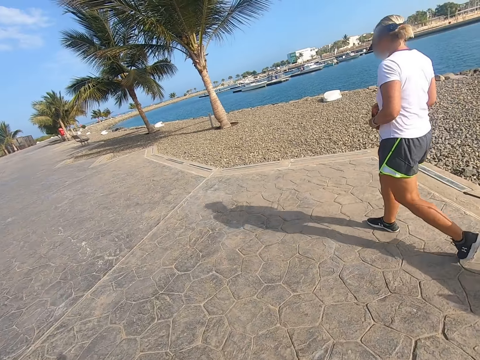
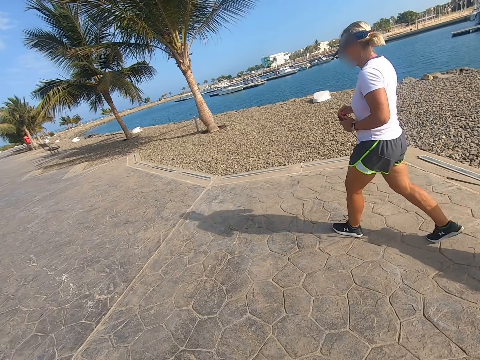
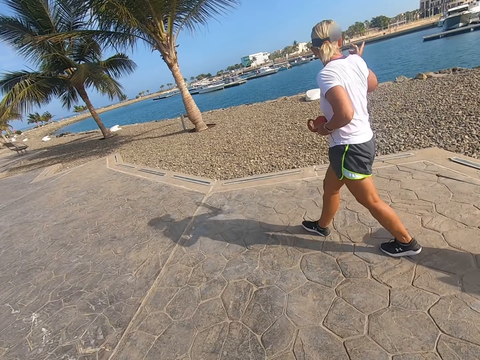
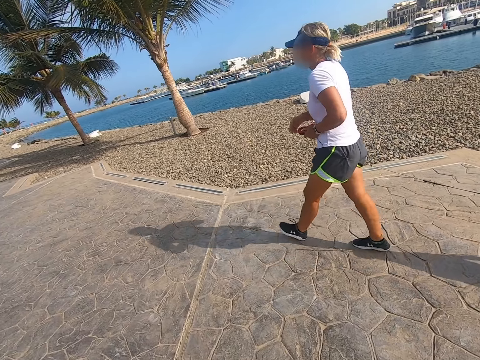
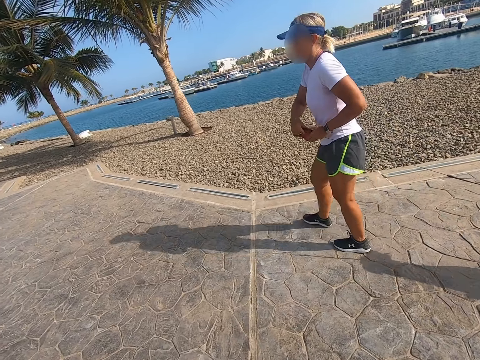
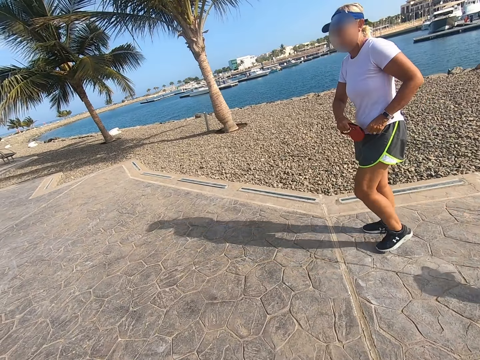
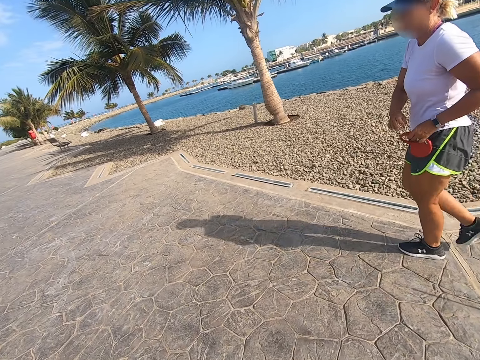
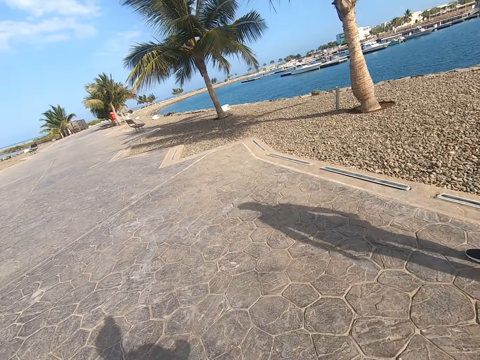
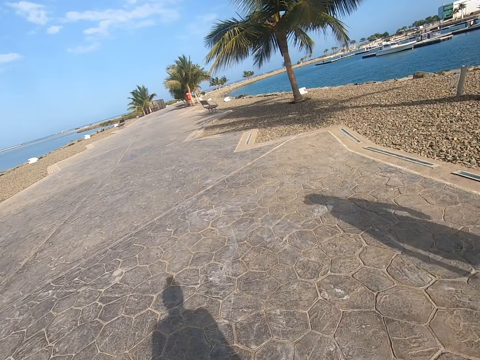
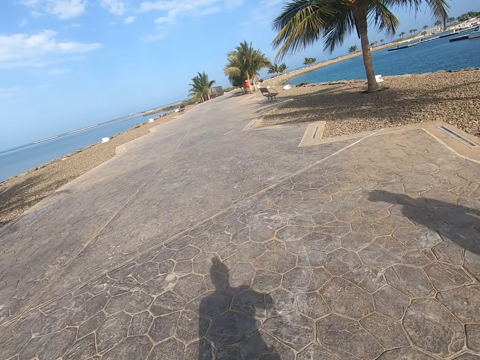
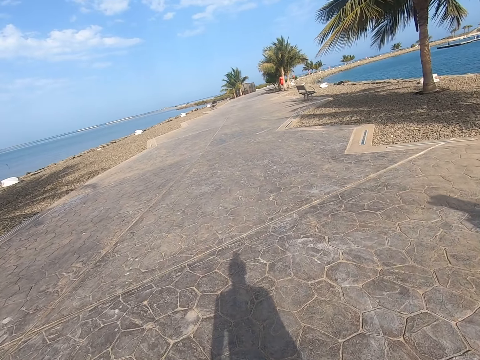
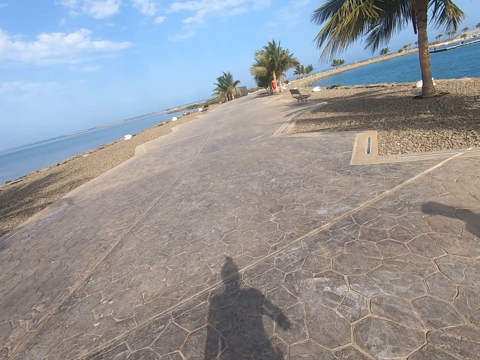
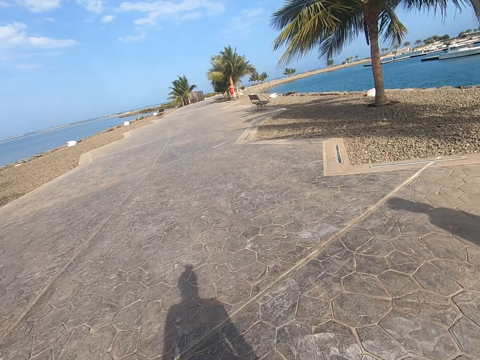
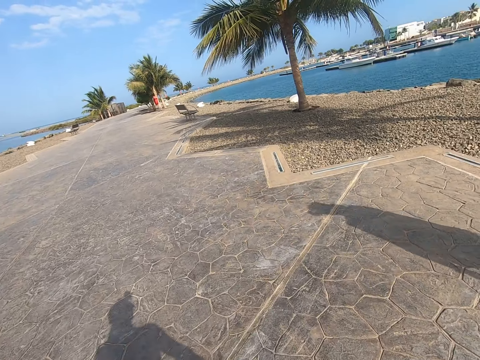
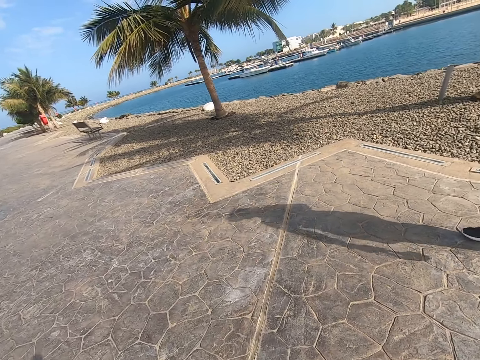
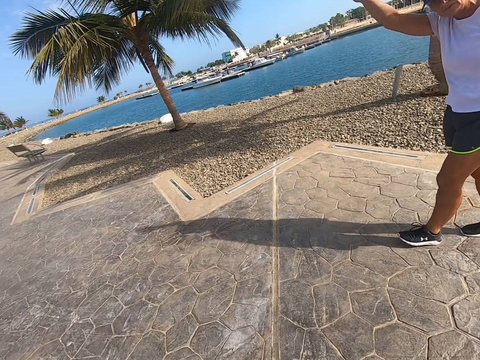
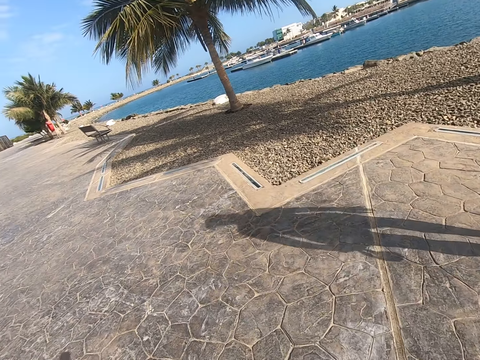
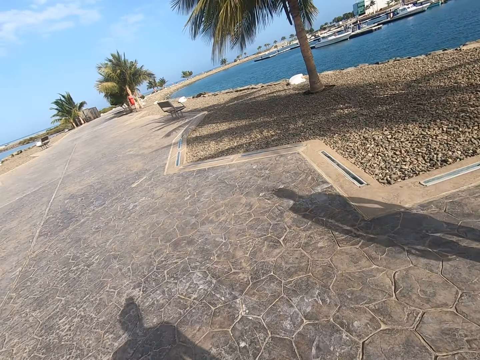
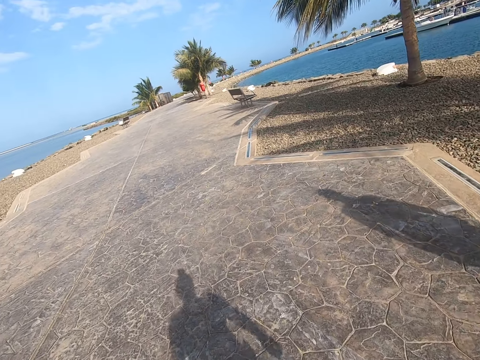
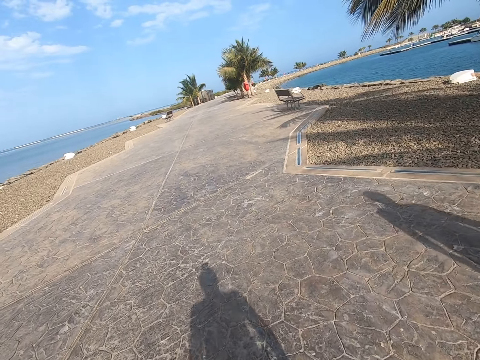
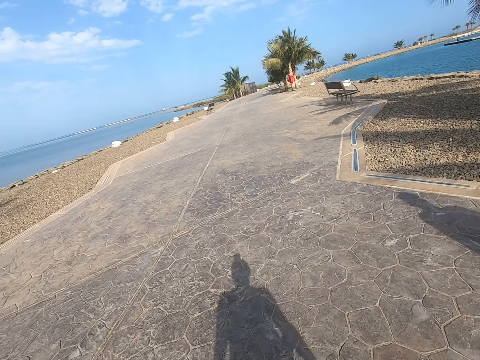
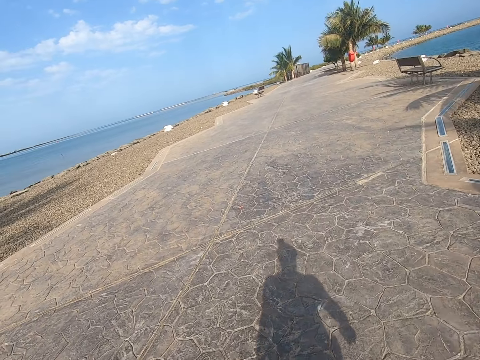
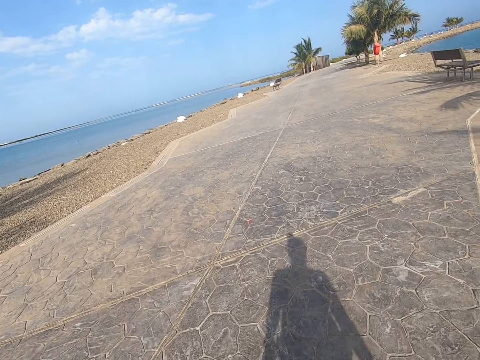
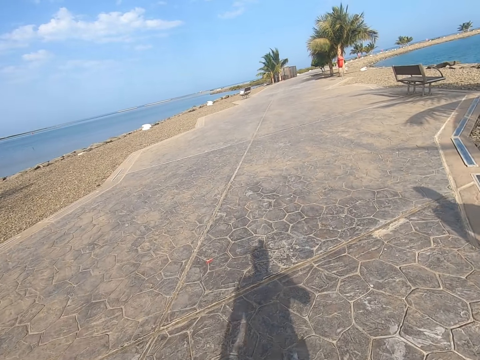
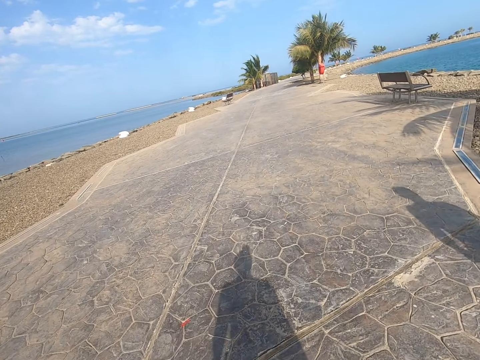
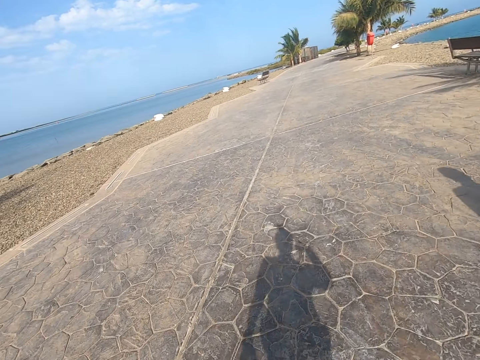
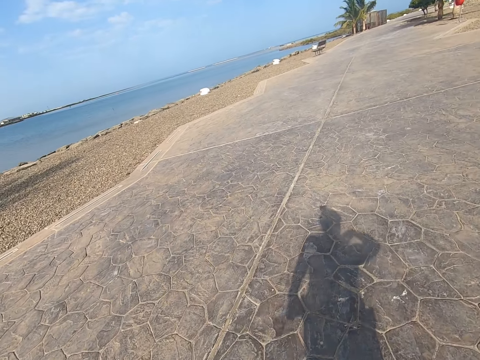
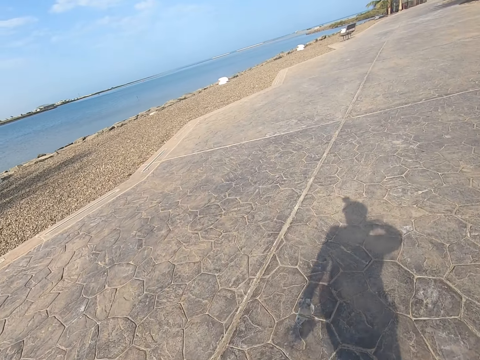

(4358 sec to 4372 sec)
A woman controls a dog. The woman walks the dog on the beach park. The woman points at something and holds the leash with one hand. The camera wearer walks down the park. The woman walks around. The camera wearer walks on the beach park.

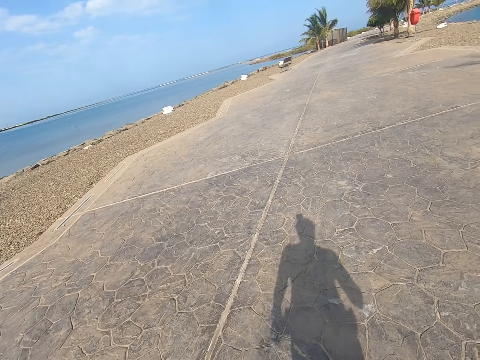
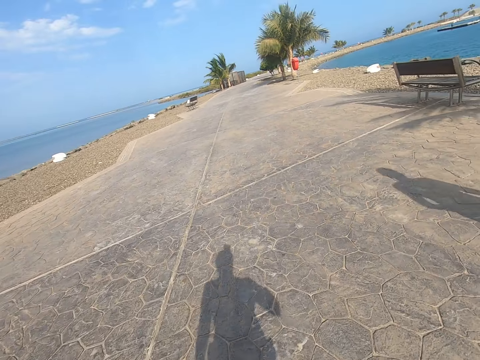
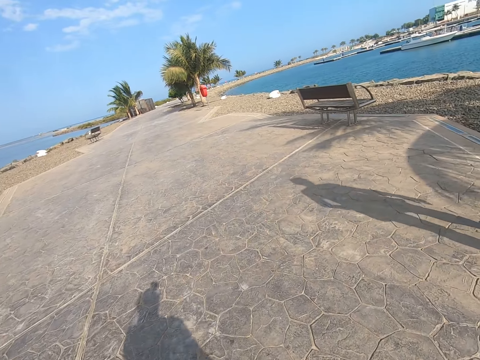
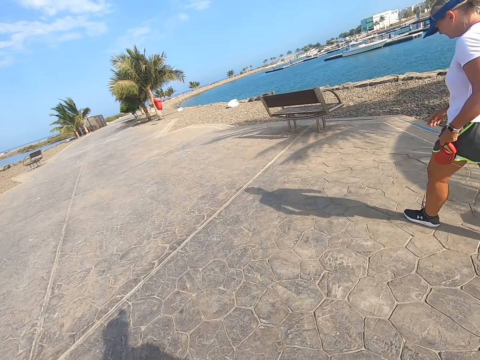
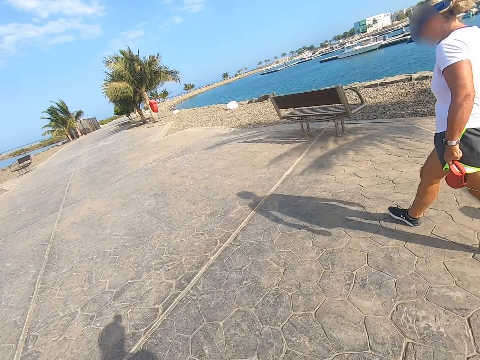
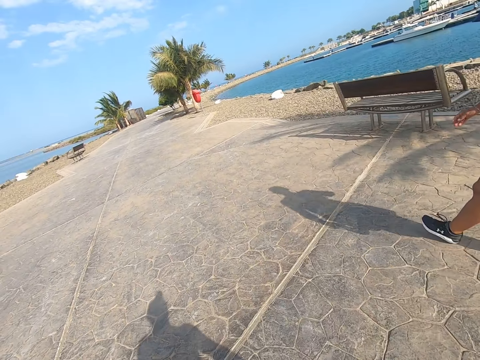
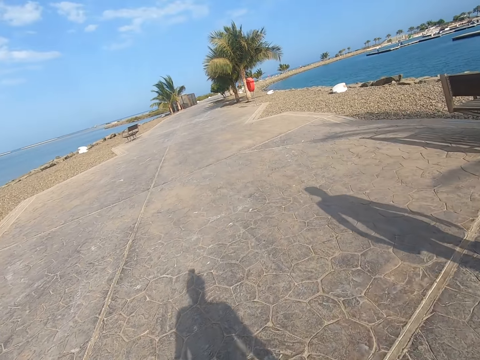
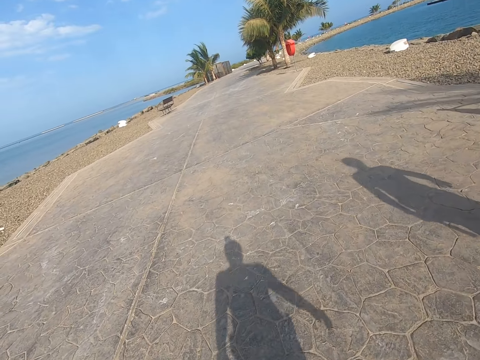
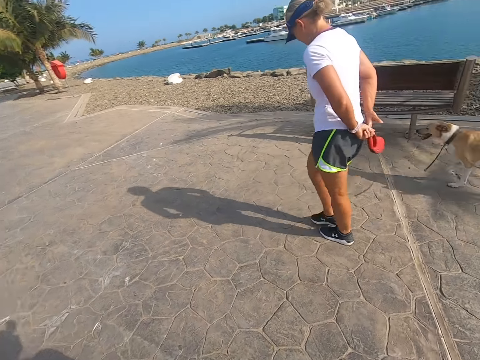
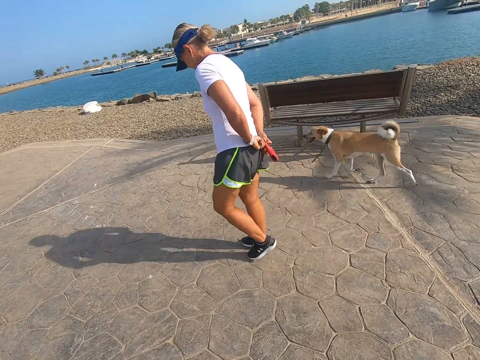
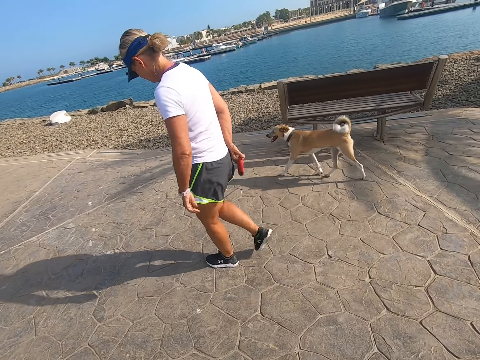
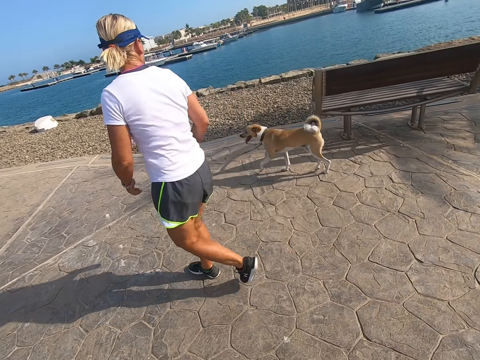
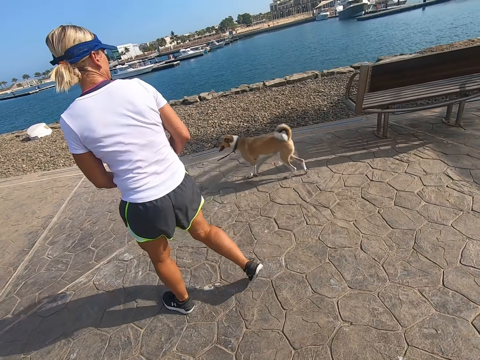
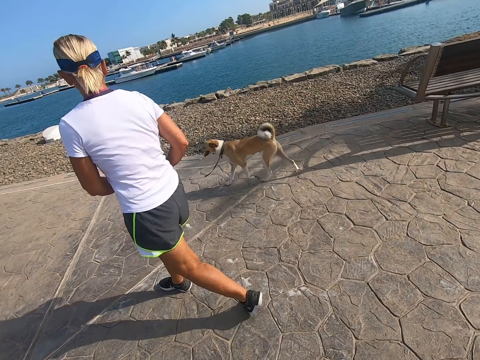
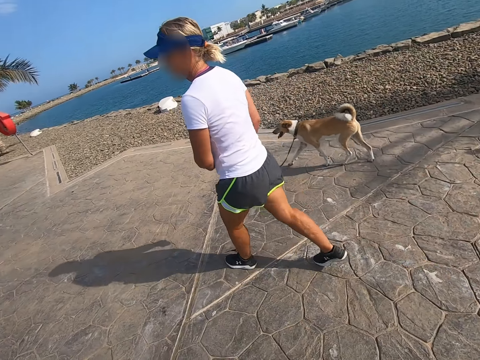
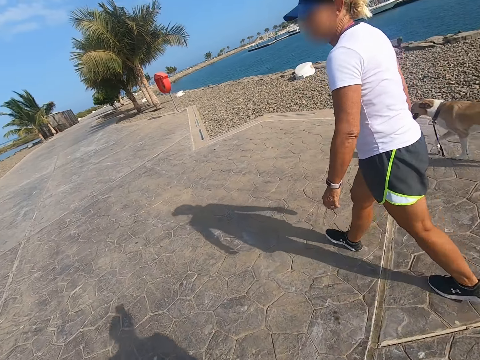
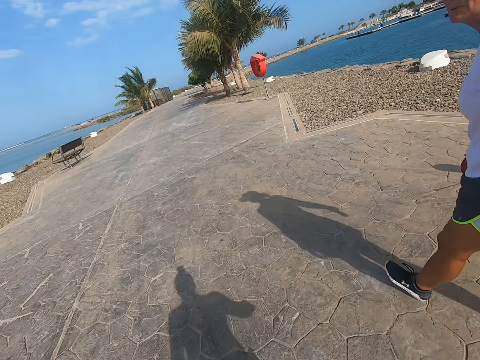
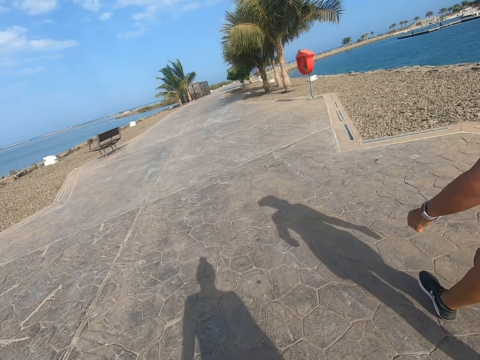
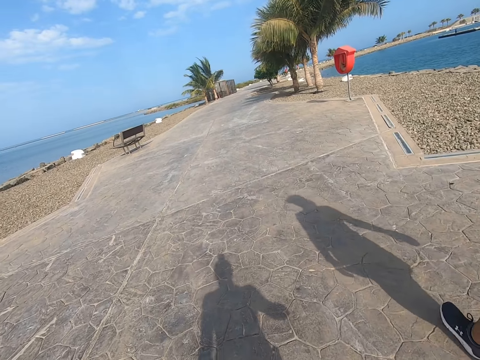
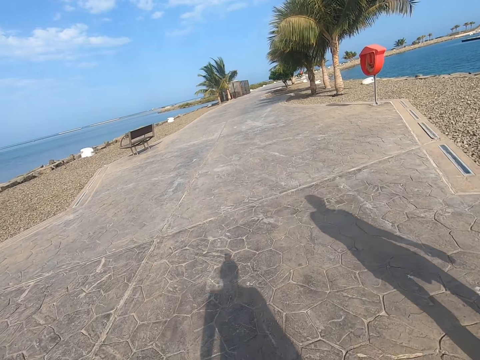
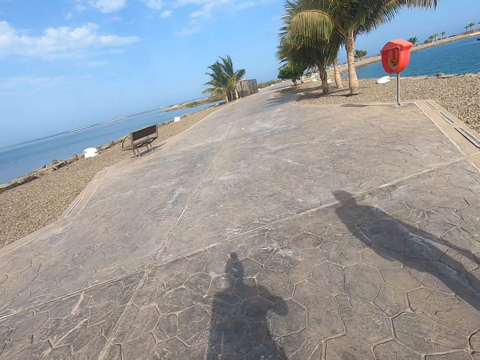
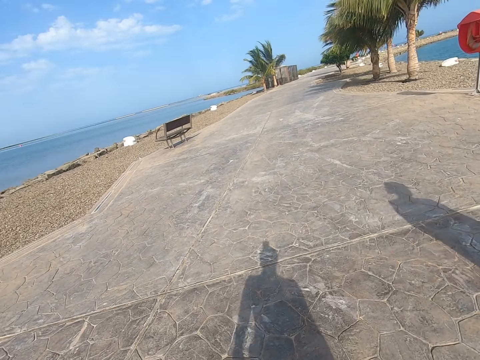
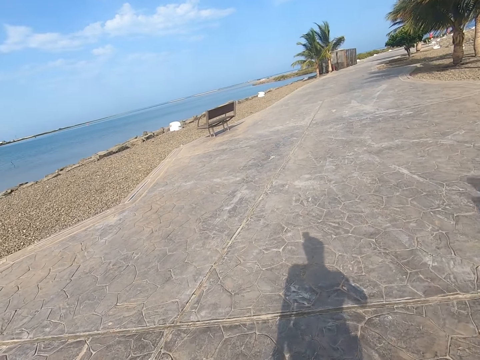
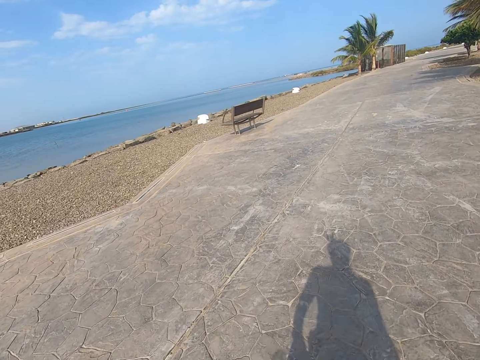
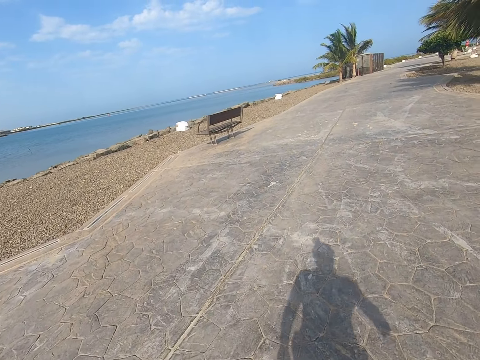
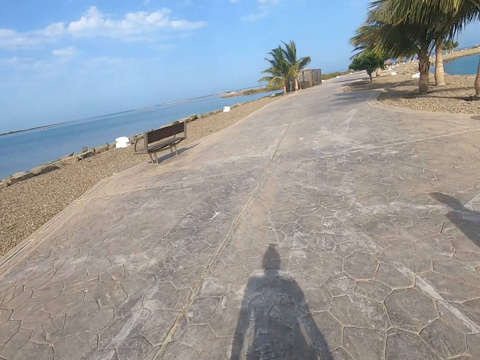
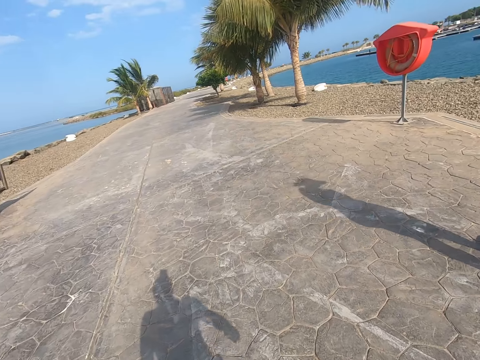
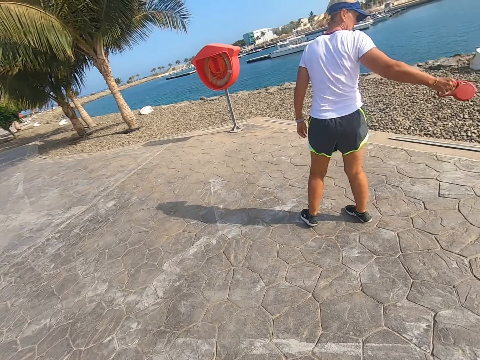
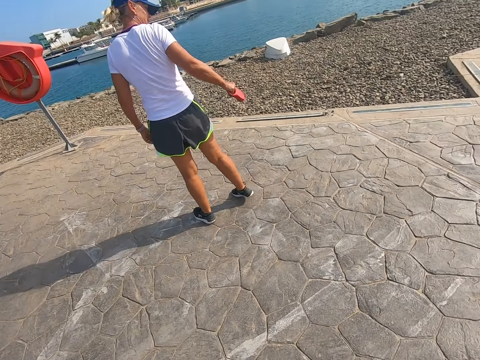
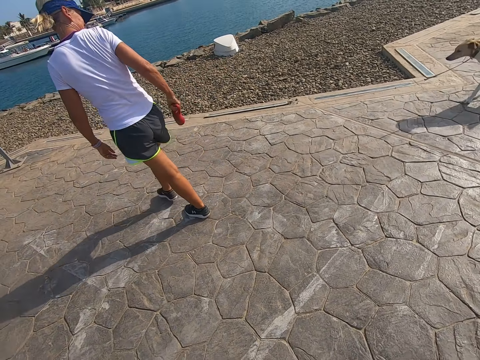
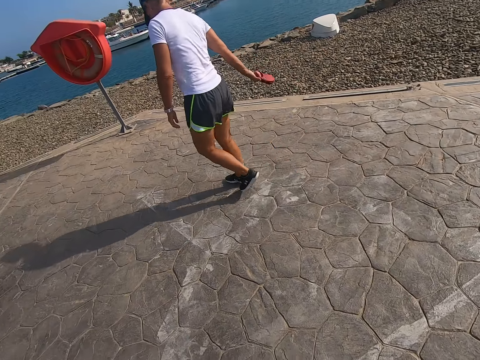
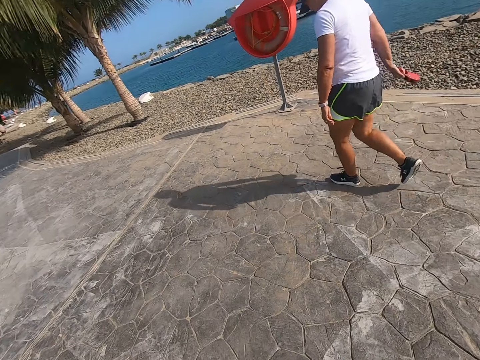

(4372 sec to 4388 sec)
A woman walks around. The woman walks a dog on the beach park. The camera wearer walks on the beach park. The woman exchanges the leash to the right hand. The woman walks the dog on the beach park. The woman holds the leash with both hands, holds the leash with one hand, and walks down the park. The camera wearer walks on the beach park. The woman pulls the leash. The woman walks the dog on the beach park.
